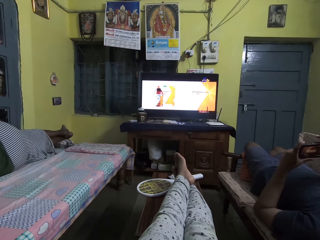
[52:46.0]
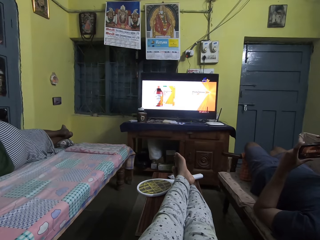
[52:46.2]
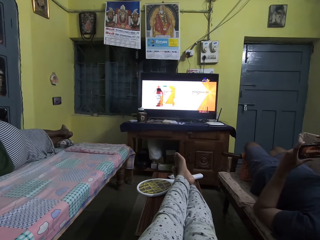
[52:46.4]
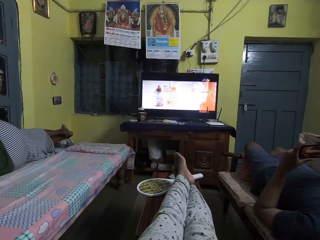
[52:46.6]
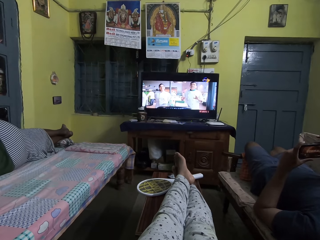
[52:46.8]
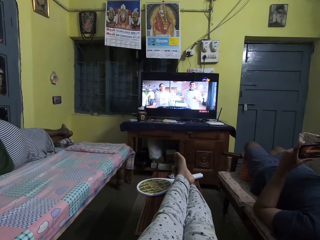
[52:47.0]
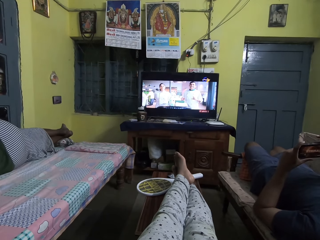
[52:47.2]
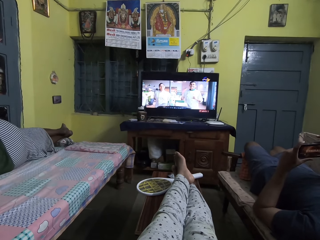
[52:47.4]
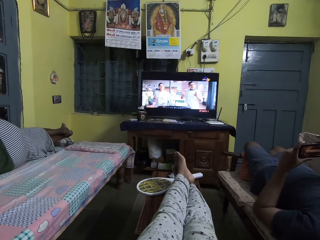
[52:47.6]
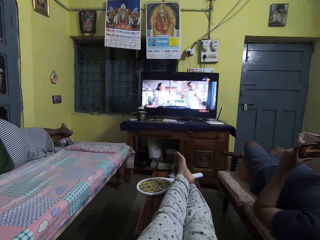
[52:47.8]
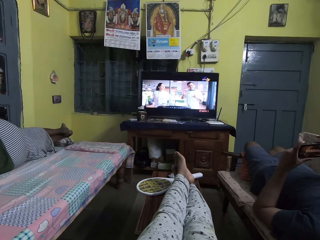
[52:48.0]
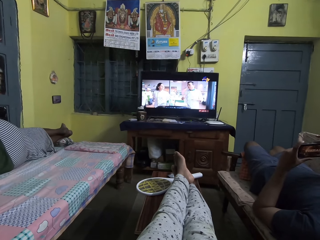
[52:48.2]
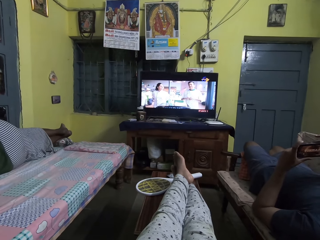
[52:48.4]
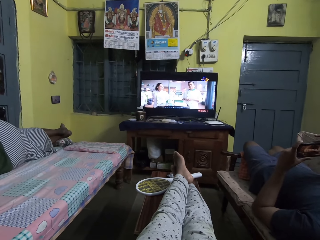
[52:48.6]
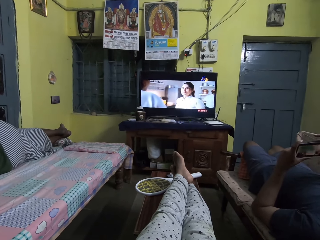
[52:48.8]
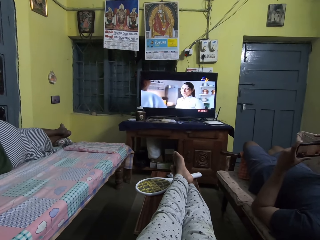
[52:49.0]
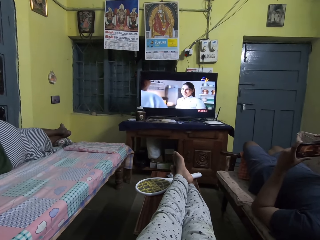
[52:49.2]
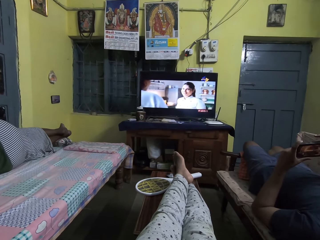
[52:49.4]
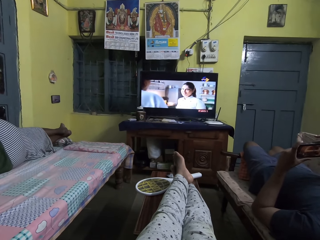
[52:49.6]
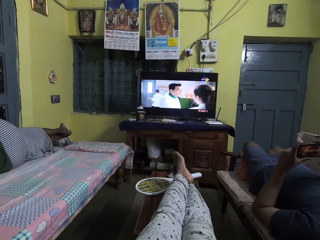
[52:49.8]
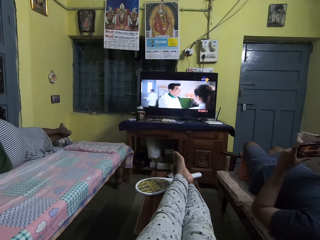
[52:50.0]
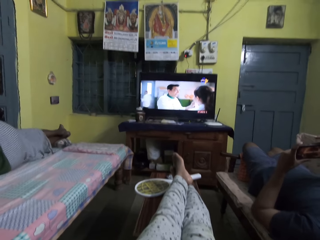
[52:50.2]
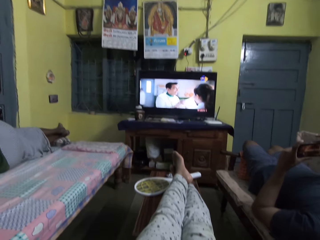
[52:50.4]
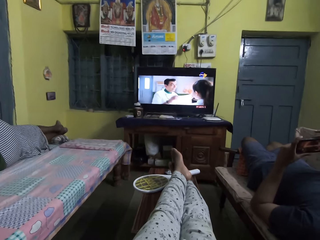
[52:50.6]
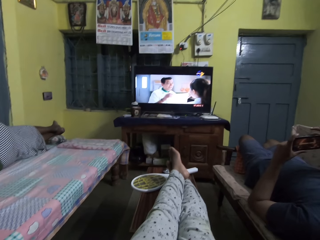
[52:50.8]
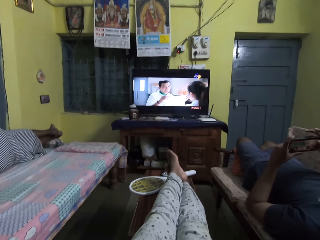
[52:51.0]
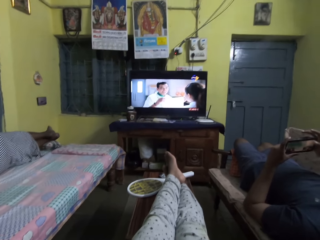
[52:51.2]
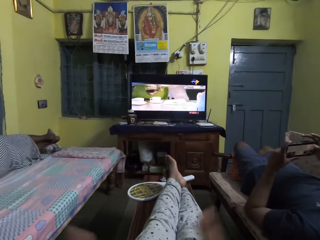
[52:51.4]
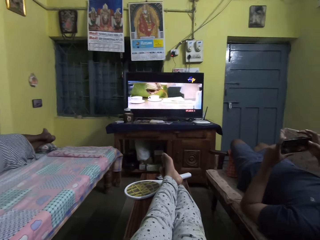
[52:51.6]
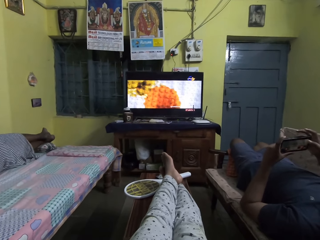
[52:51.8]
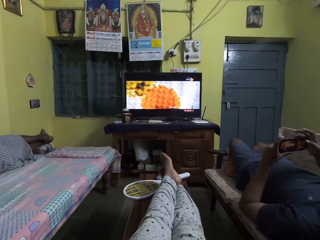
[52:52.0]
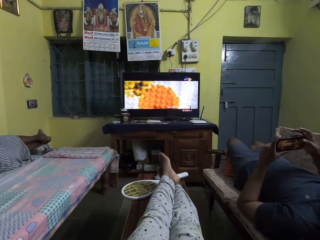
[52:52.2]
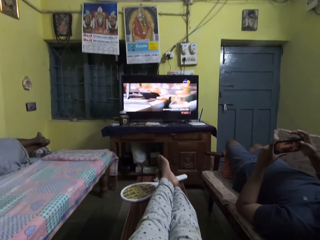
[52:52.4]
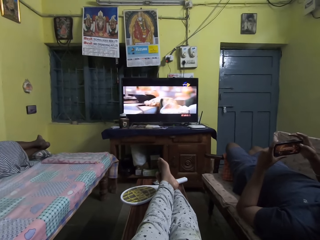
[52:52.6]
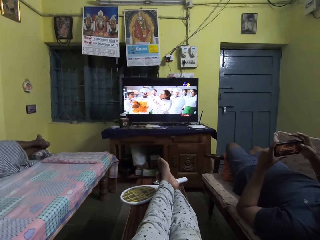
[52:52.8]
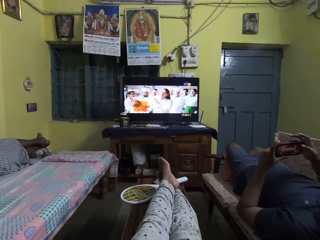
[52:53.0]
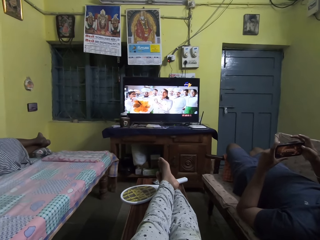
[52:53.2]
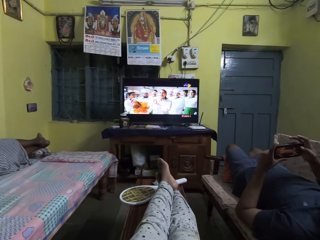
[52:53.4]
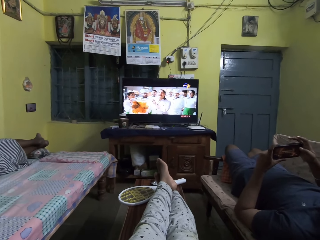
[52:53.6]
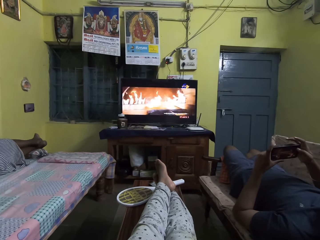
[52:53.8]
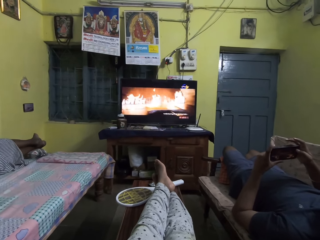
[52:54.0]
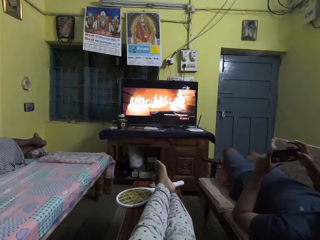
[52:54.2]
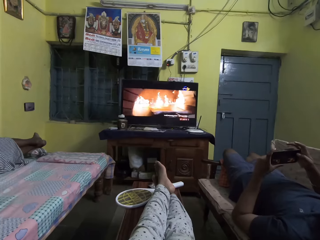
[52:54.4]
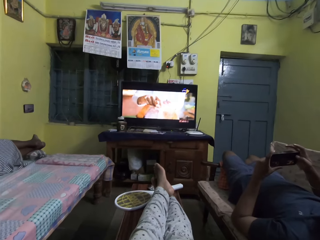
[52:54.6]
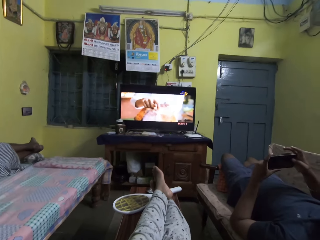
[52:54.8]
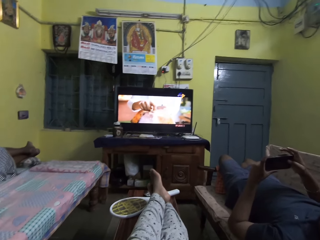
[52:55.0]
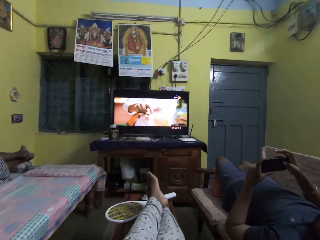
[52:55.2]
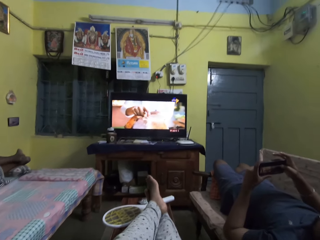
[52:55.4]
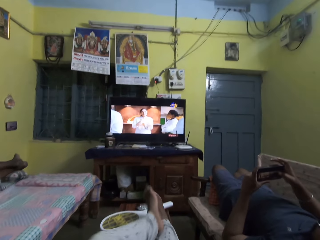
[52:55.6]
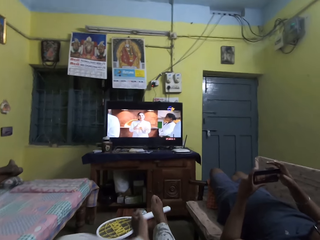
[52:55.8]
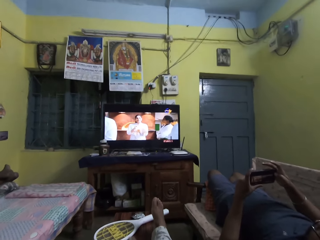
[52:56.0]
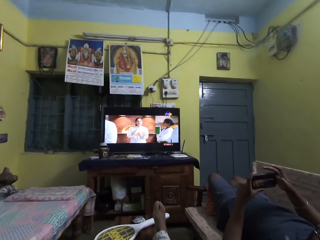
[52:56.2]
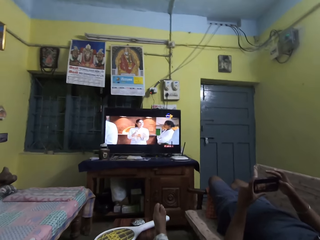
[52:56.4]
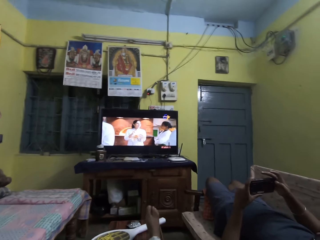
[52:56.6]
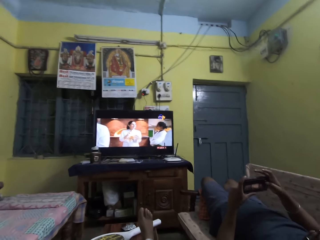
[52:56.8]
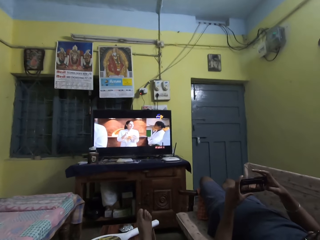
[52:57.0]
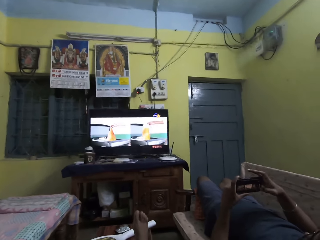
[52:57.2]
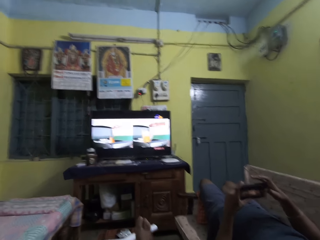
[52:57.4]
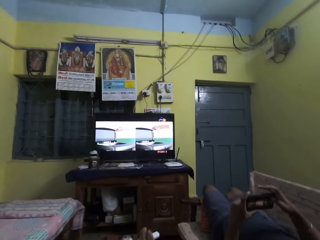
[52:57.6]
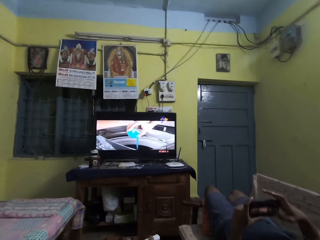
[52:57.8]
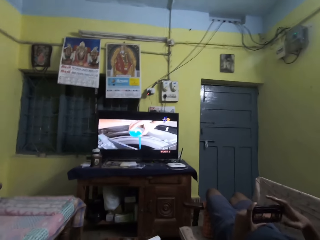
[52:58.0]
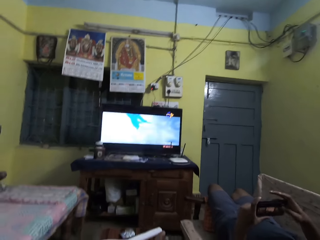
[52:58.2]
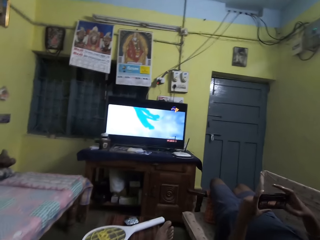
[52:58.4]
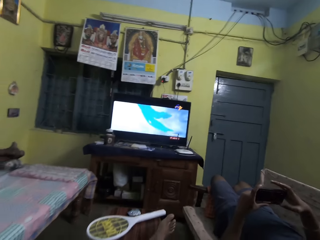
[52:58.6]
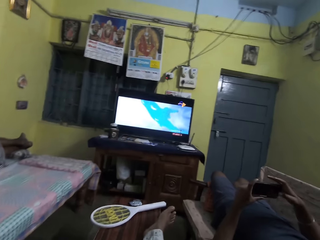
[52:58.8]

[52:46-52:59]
The camera wearer drops down his right hand. He folds his left leg.

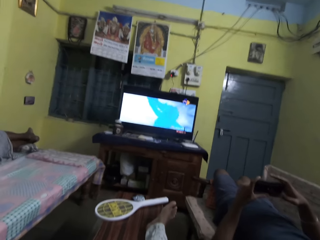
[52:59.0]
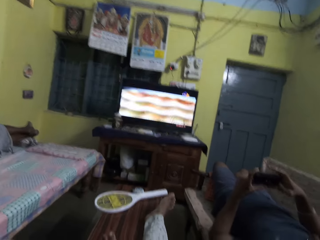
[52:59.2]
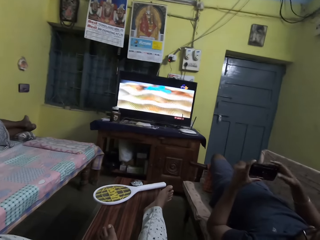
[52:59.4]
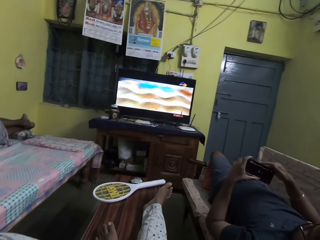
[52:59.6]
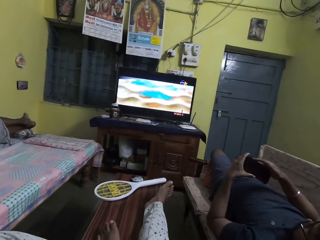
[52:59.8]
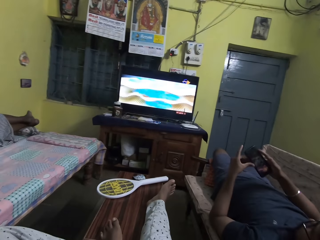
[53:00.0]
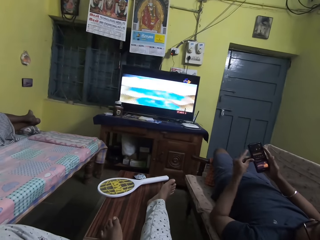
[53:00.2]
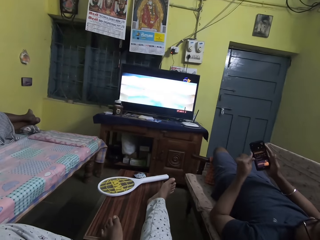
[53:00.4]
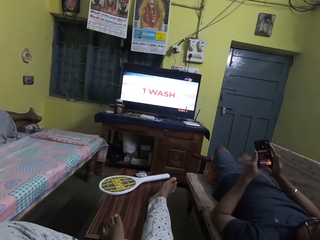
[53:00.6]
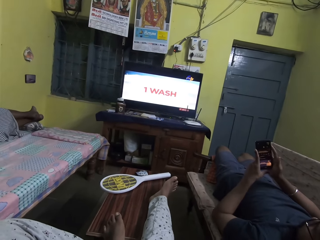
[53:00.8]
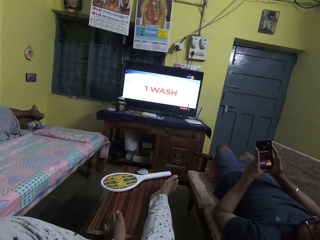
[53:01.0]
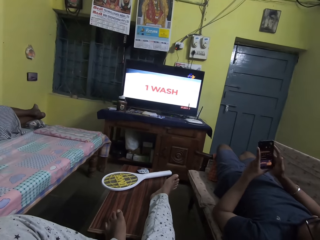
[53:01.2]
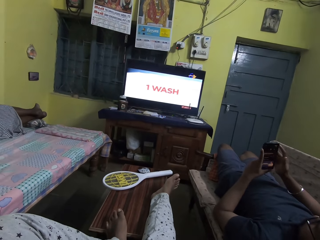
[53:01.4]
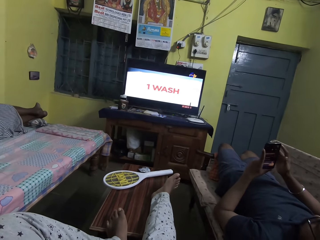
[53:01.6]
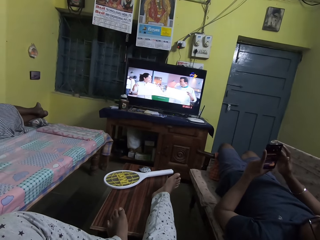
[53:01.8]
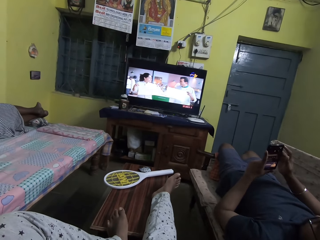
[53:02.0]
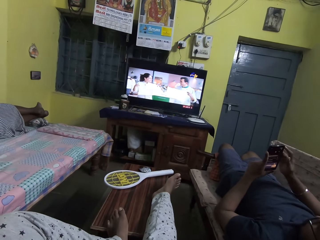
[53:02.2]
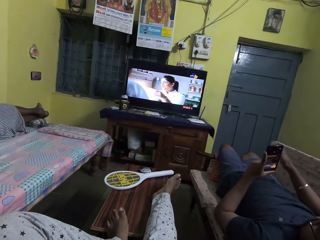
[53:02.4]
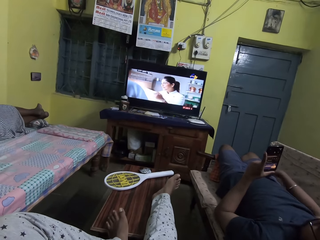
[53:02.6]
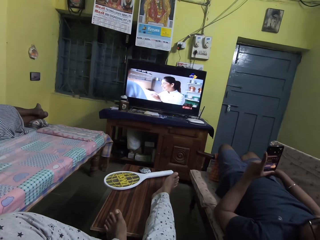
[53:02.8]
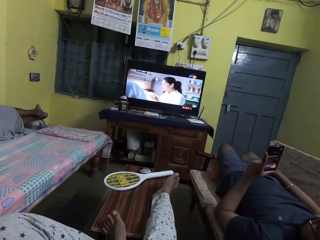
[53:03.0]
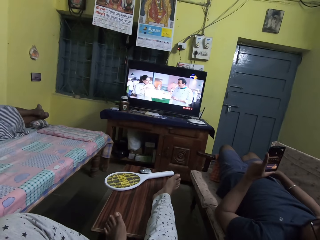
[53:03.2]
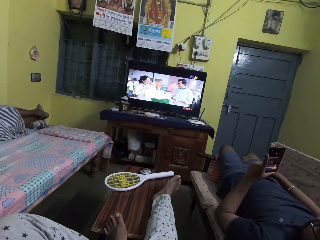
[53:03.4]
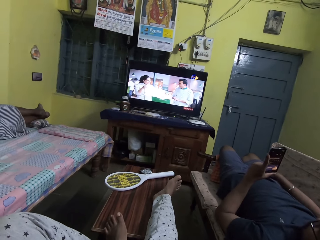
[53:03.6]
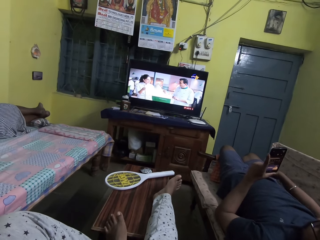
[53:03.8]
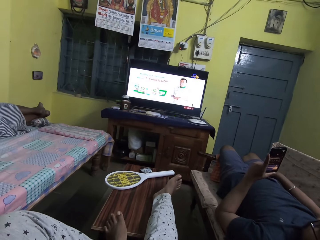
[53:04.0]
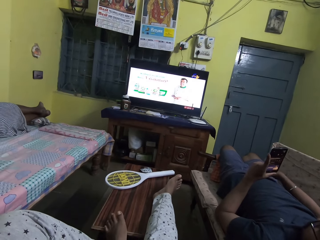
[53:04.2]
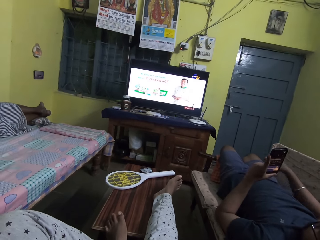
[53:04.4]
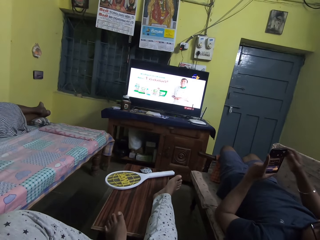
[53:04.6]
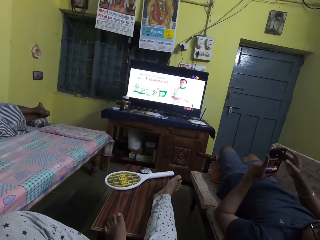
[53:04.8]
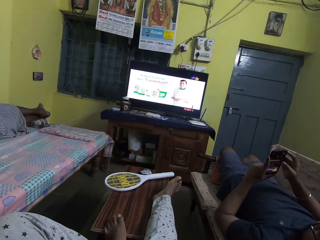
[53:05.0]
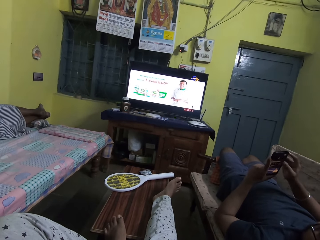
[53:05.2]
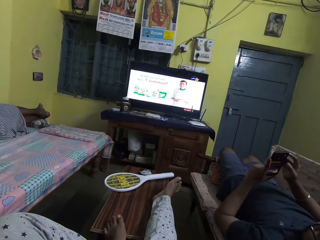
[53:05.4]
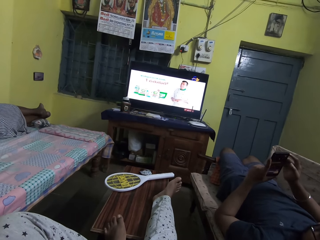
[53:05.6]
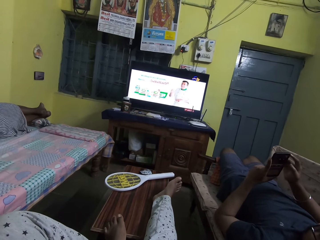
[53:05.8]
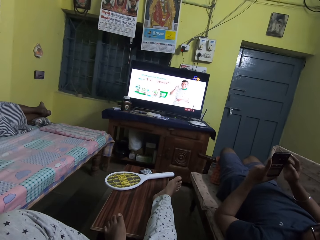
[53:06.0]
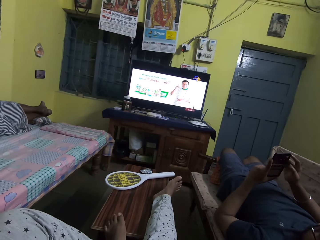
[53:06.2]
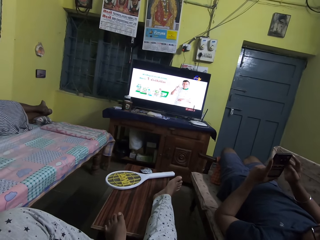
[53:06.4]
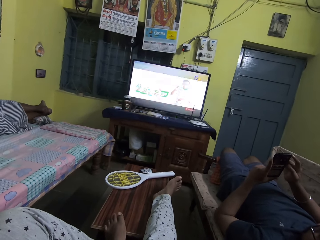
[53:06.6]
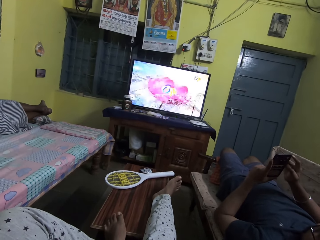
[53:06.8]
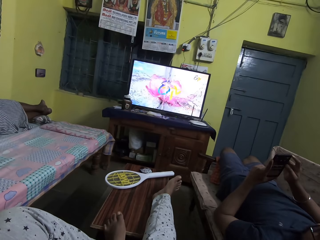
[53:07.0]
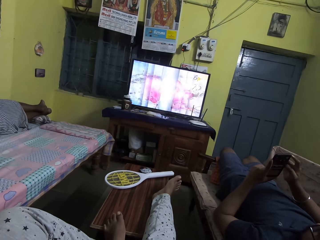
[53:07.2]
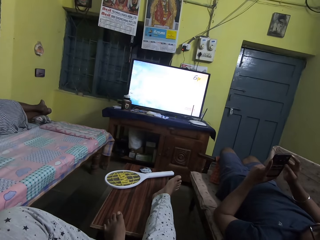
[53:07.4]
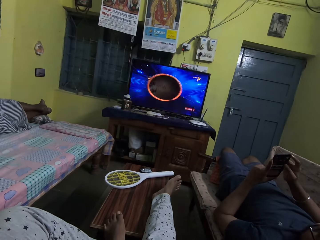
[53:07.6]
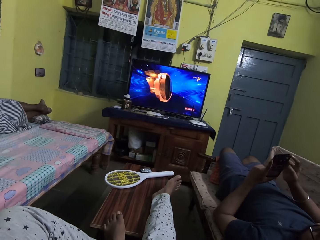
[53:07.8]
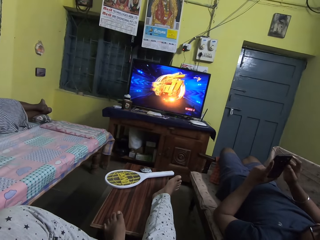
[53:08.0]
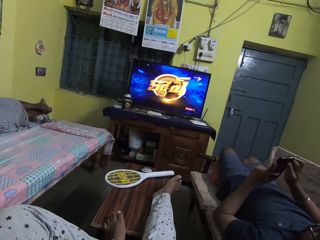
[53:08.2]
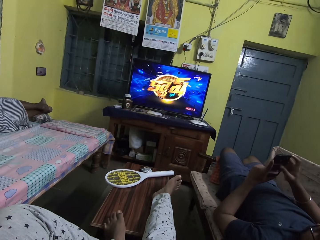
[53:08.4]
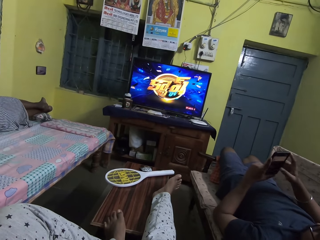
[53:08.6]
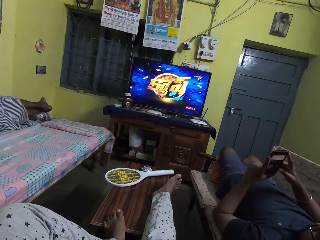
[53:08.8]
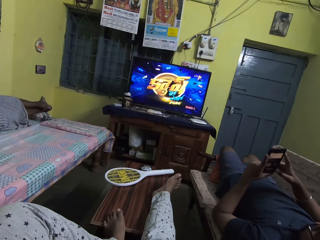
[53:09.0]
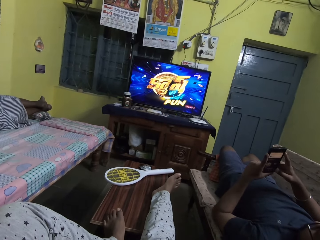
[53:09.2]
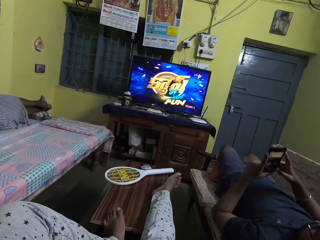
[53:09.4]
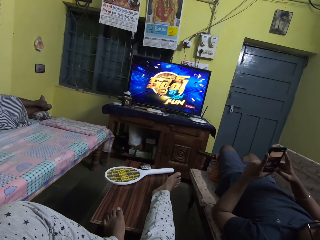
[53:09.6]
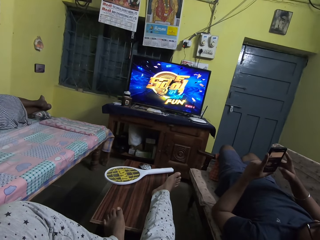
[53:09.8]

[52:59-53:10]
The man straightens the phone in his left hand with his right hand. The man scratches his thigh with his right hand. The man operates the phone in his left hand with his right hand.
